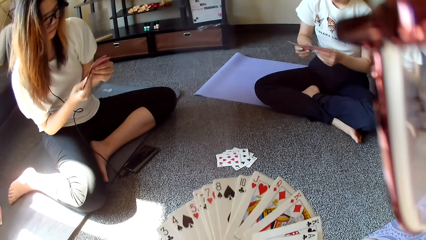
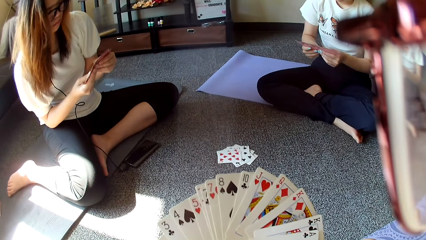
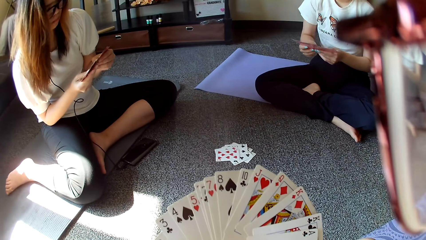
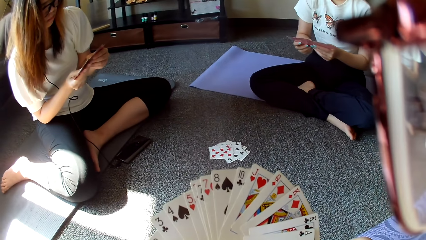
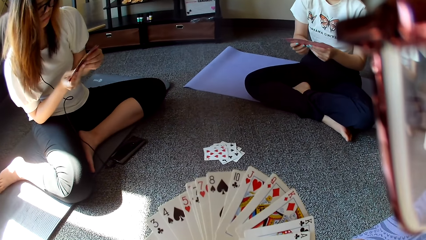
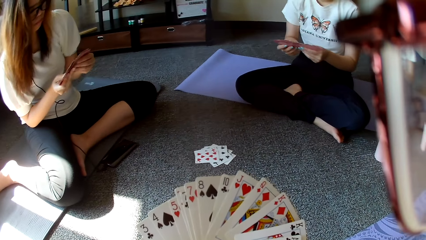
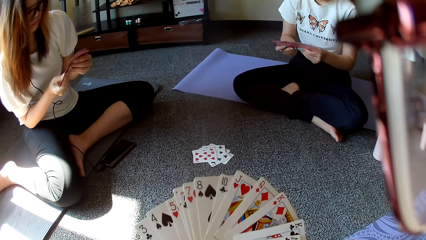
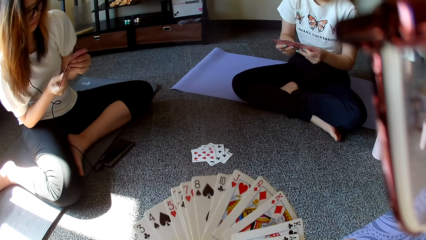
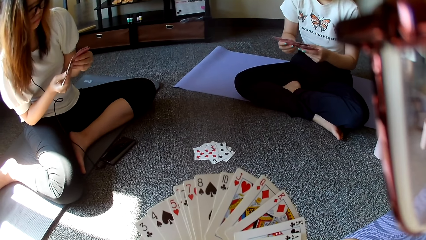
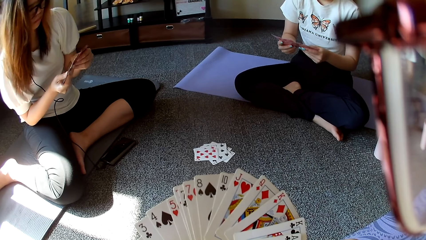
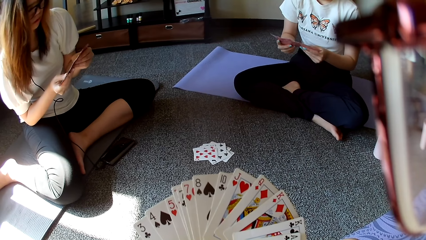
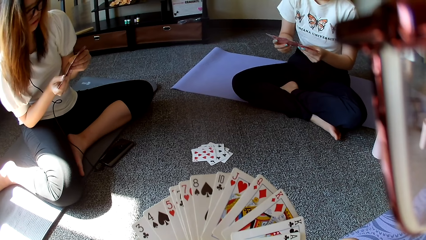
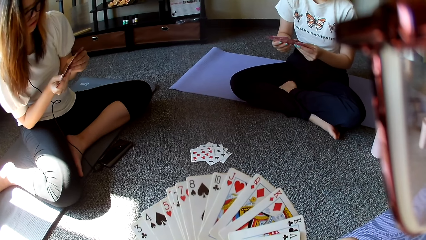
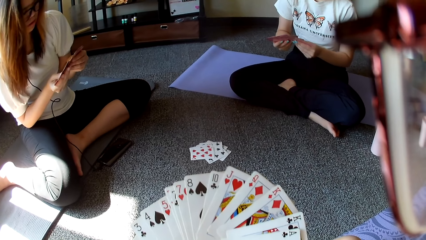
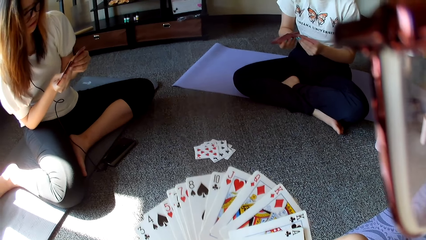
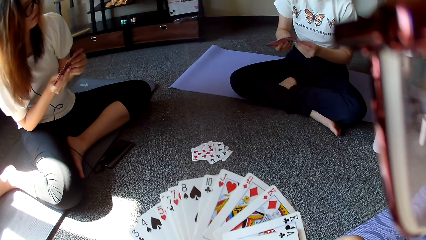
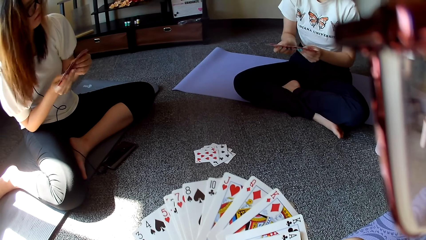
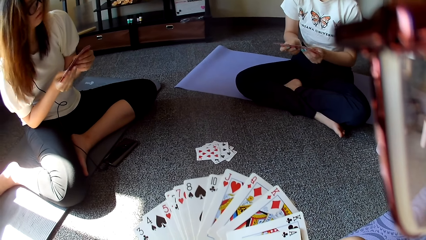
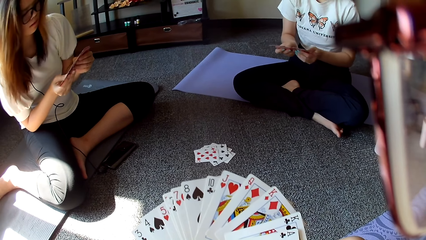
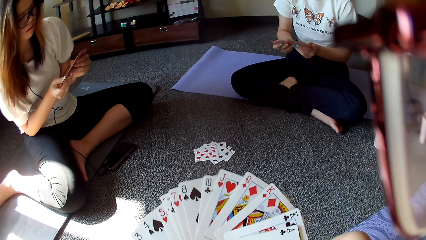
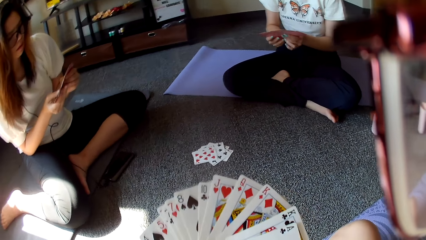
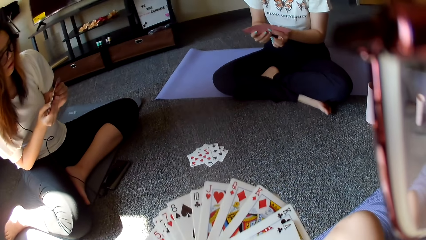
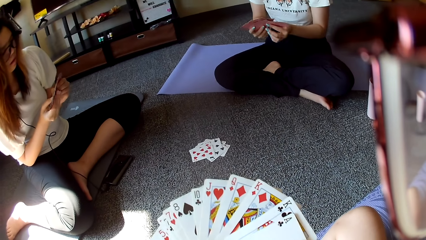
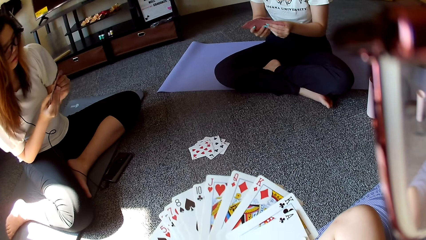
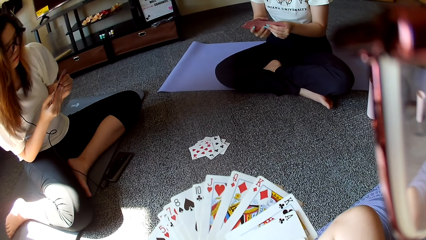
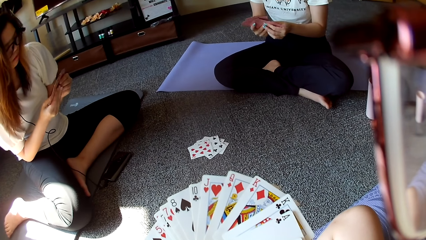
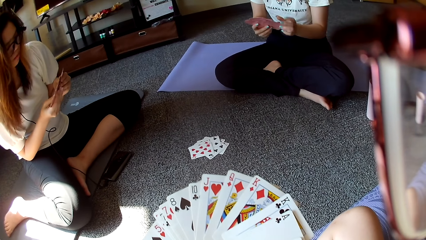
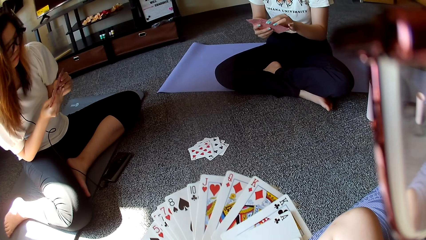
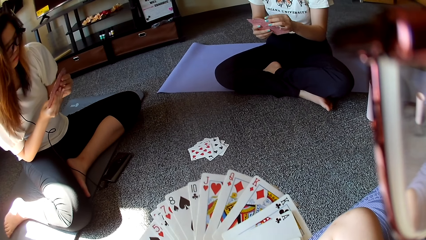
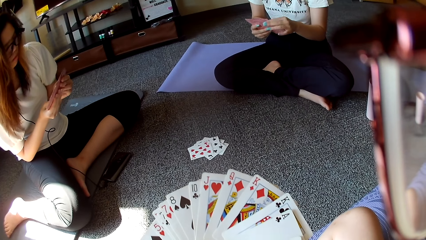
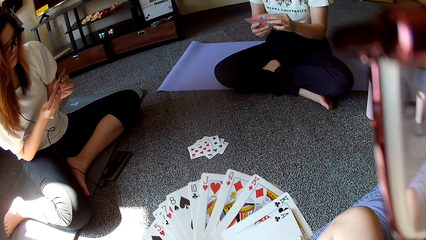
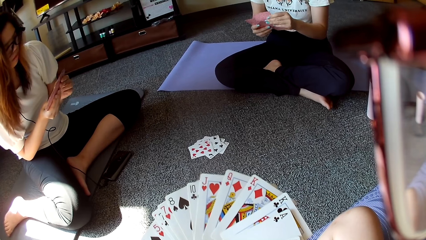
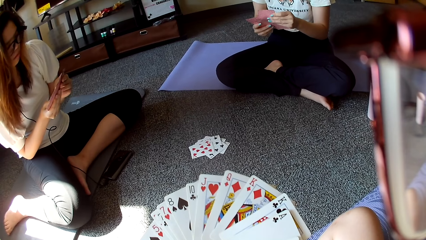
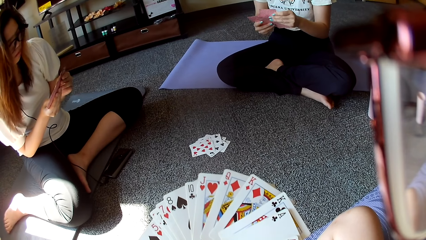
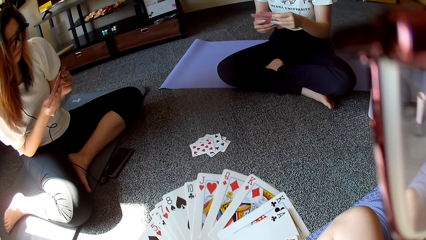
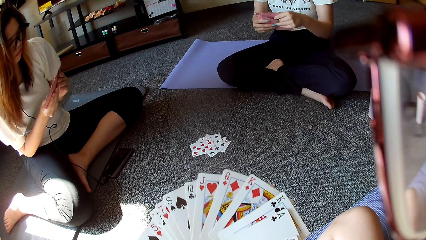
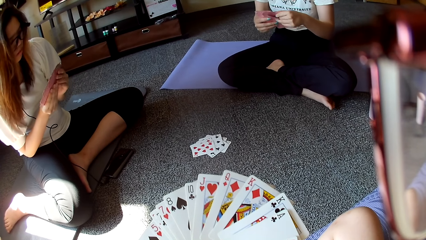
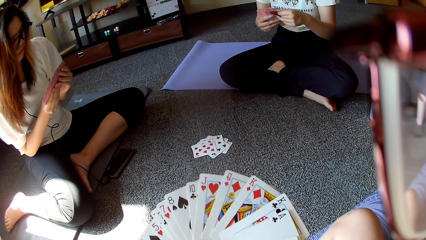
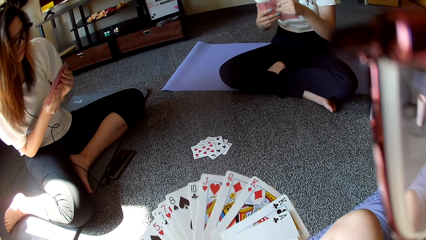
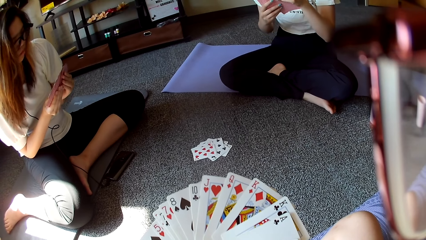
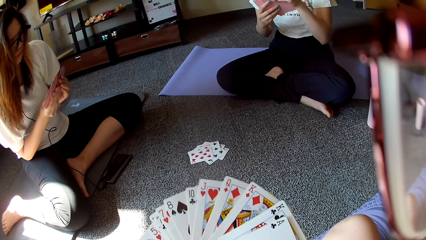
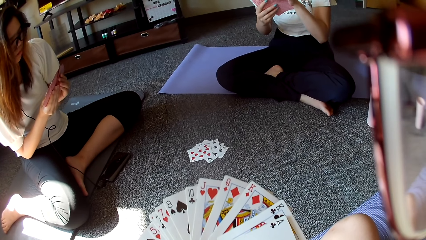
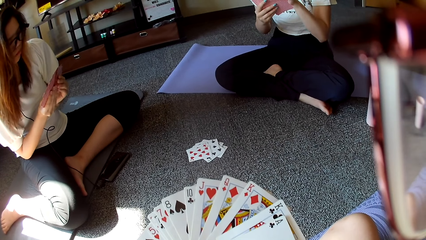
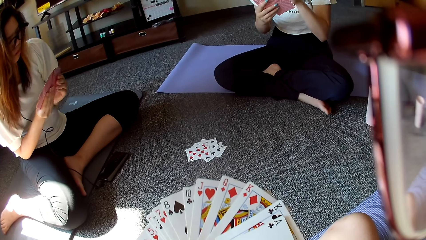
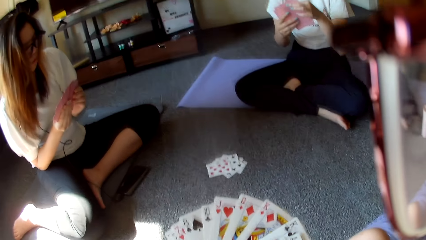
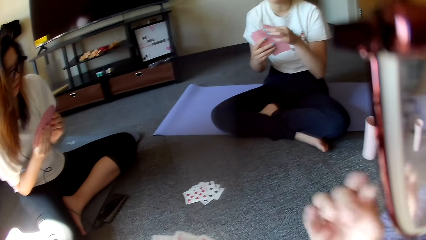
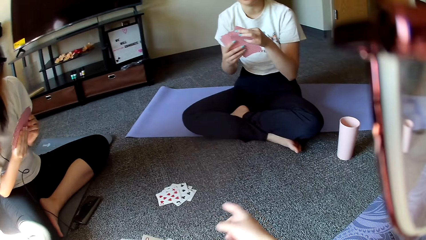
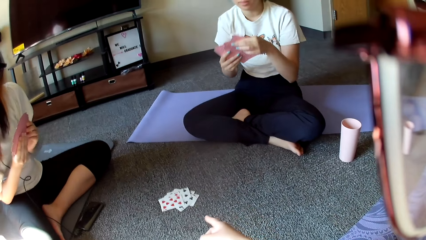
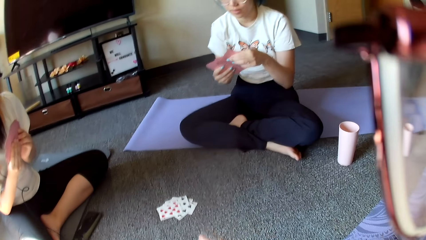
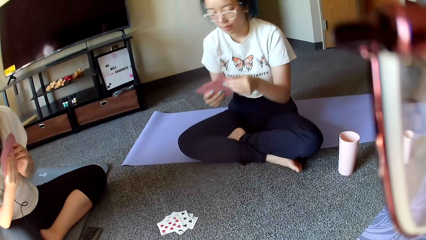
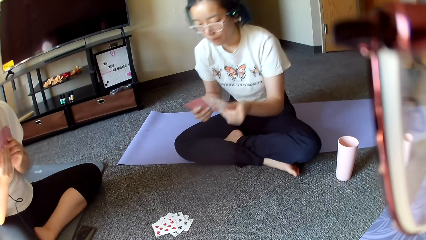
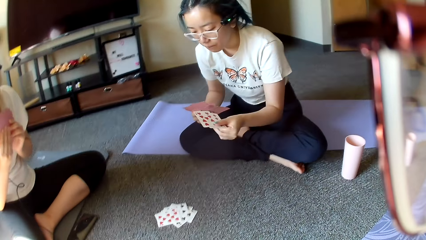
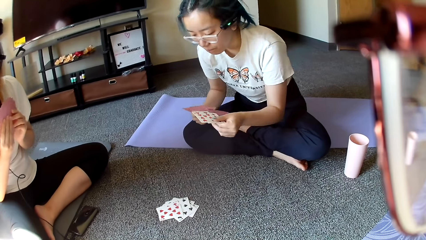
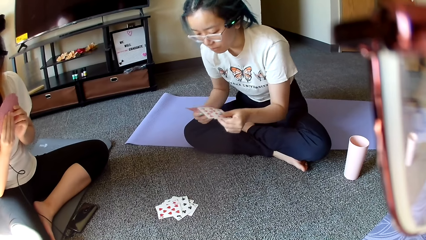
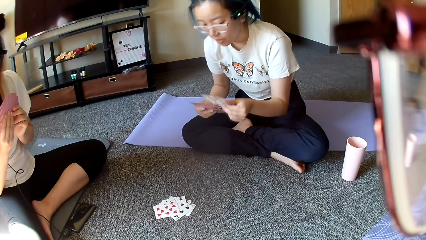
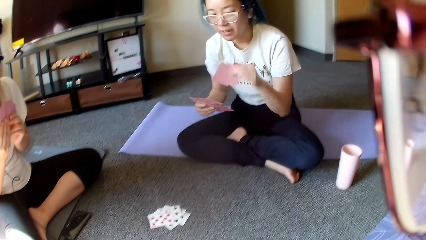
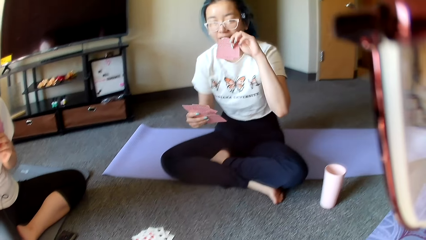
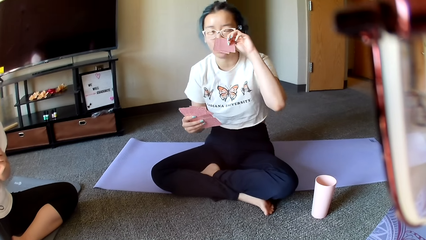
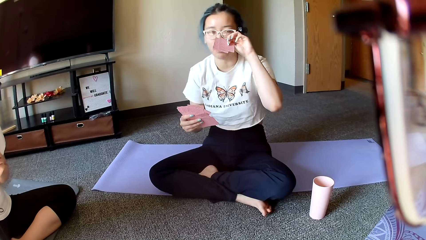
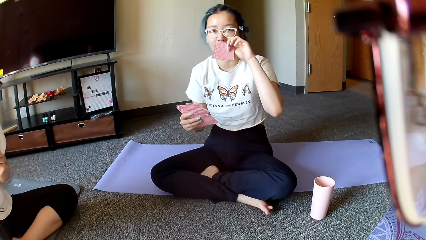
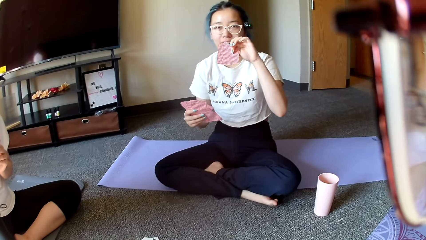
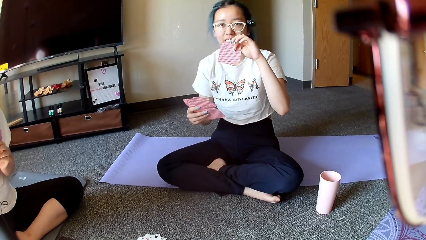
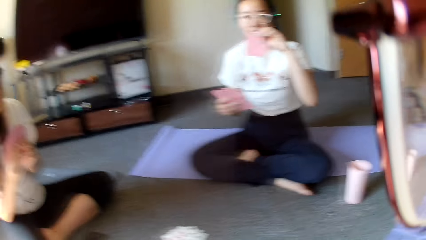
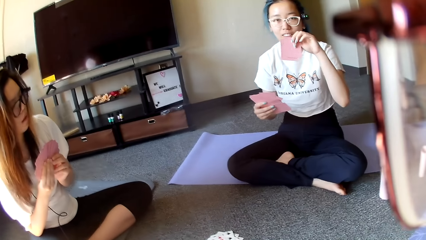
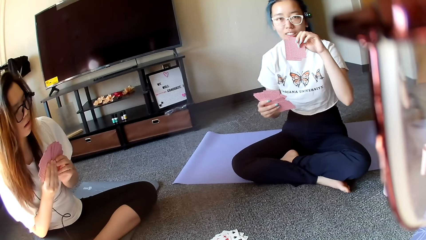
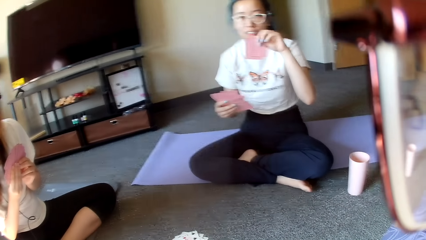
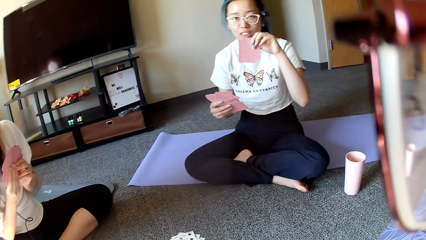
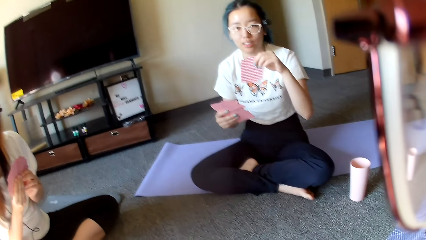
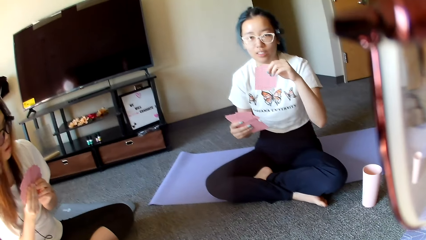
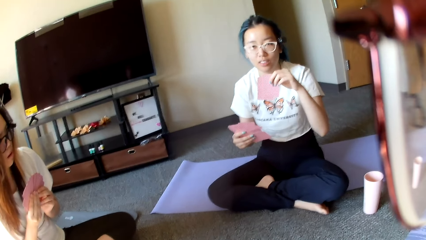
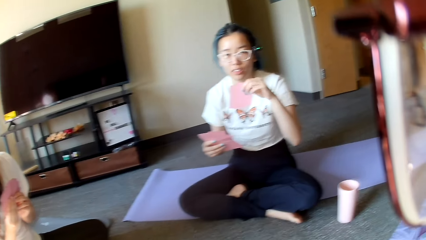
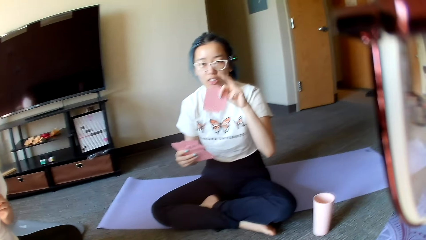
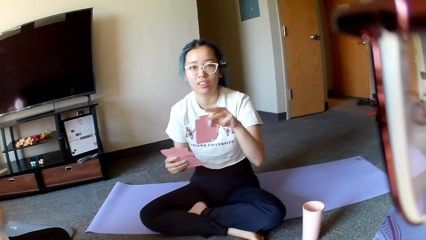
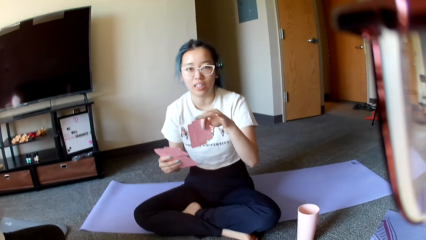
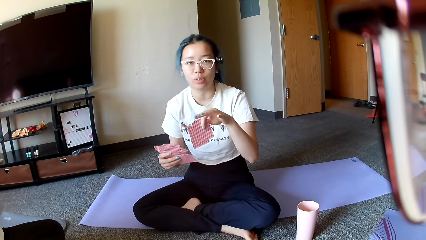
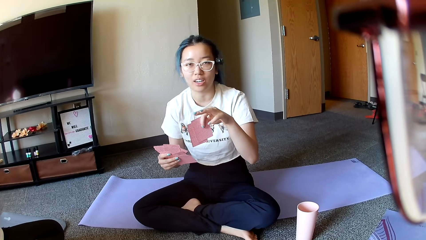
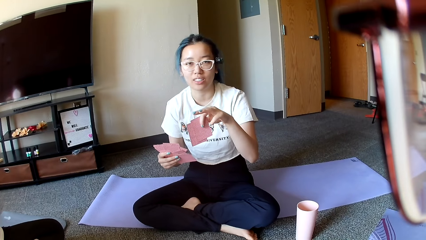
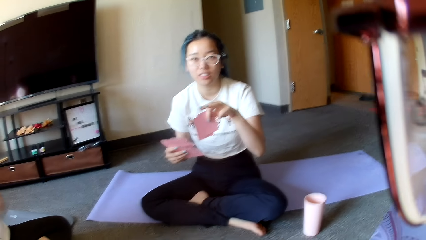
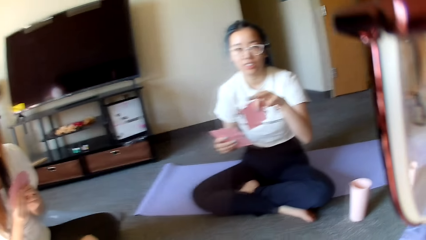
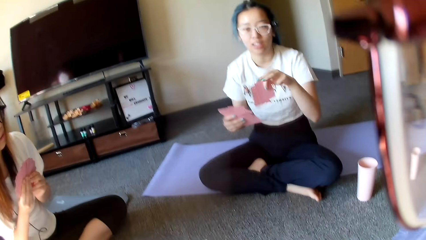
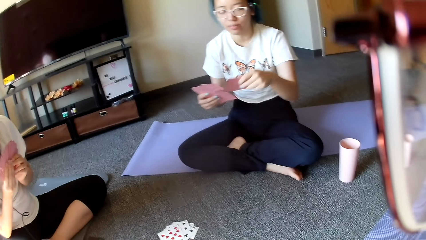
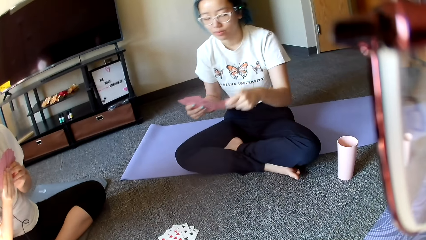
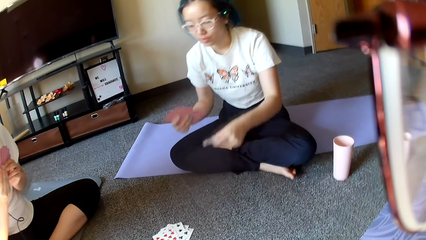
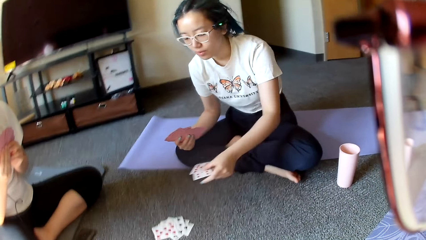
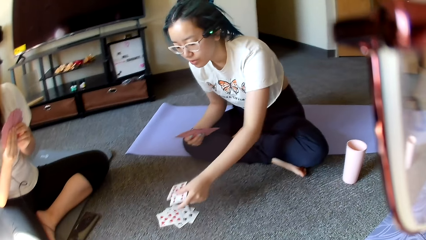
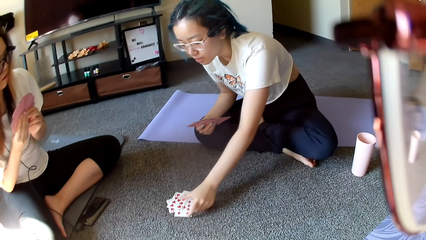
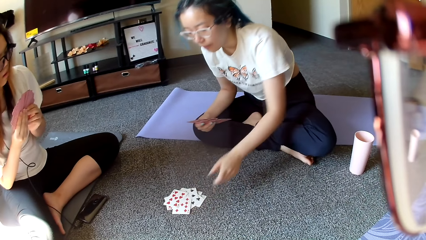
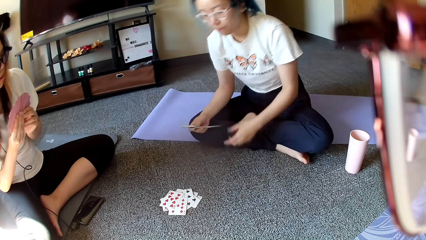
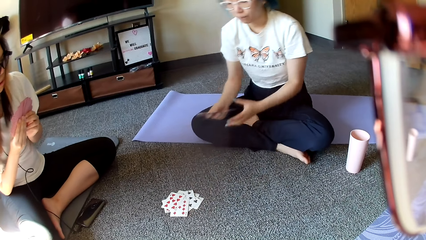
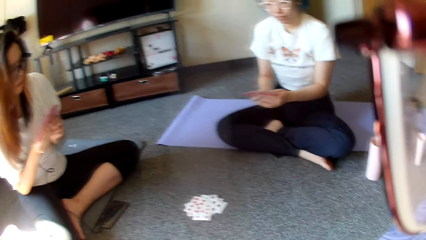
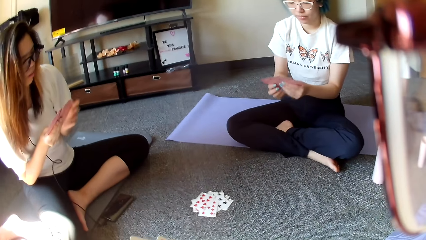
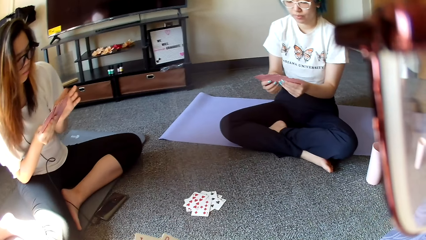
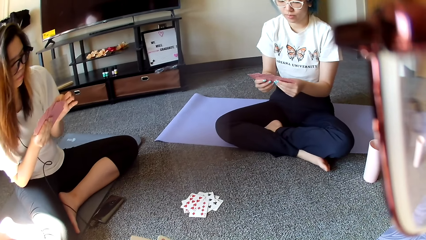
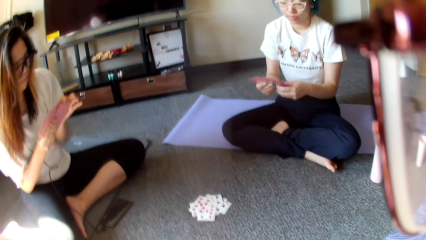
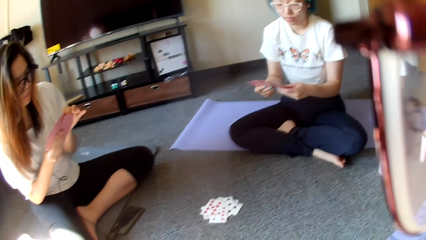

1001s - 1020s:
The camera wearer points at cards. A person bends in front and adjusts the eyeglasses. The person shows a hand sign. The person plays. The person puts the card down.
